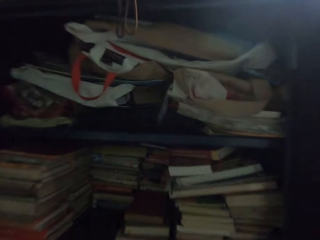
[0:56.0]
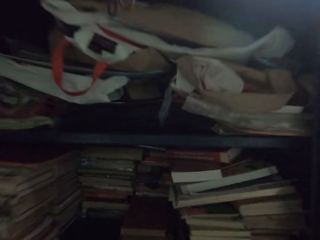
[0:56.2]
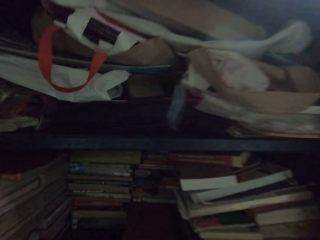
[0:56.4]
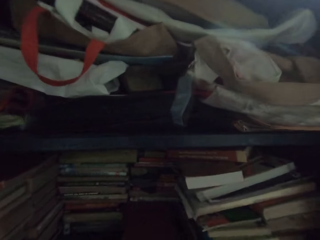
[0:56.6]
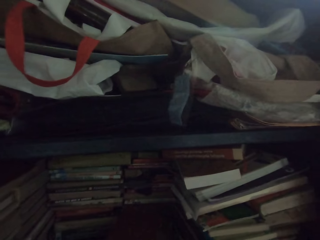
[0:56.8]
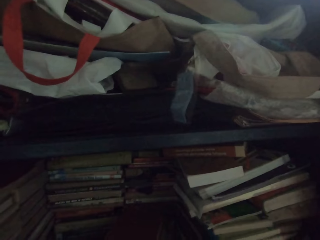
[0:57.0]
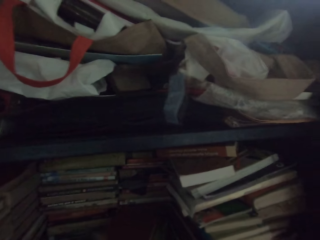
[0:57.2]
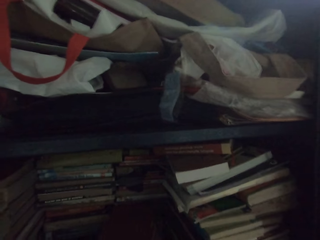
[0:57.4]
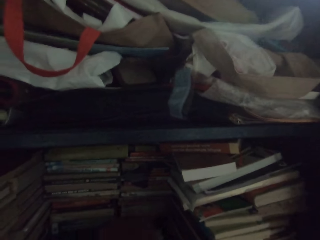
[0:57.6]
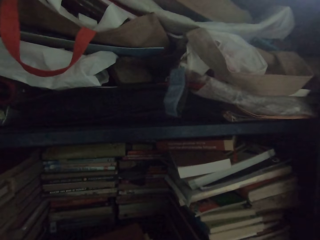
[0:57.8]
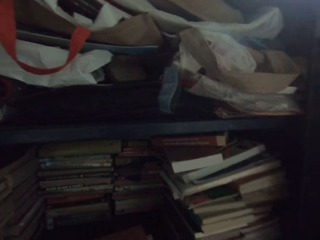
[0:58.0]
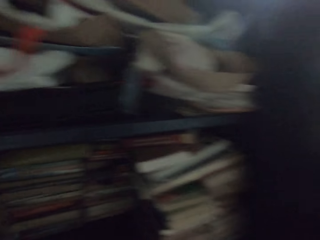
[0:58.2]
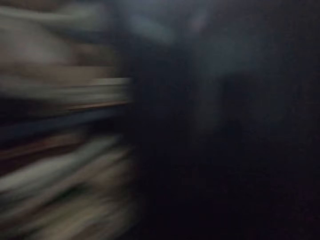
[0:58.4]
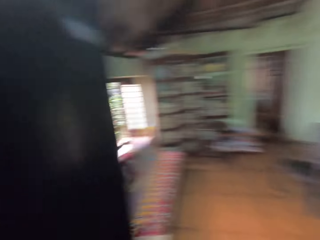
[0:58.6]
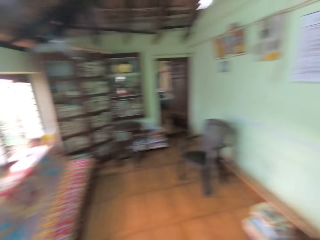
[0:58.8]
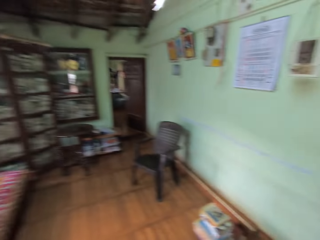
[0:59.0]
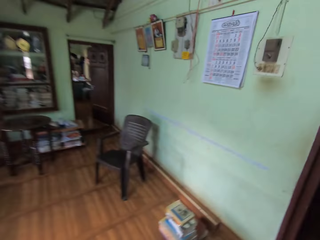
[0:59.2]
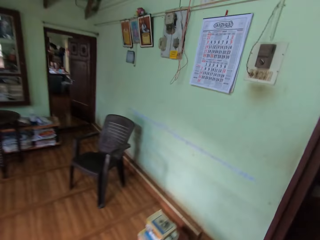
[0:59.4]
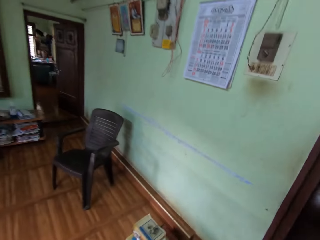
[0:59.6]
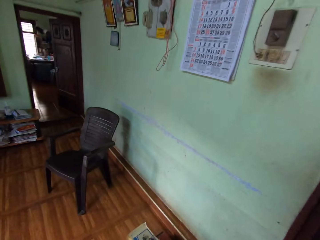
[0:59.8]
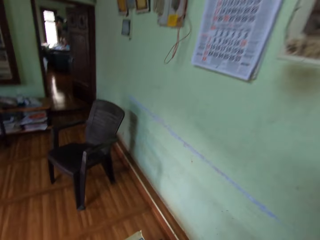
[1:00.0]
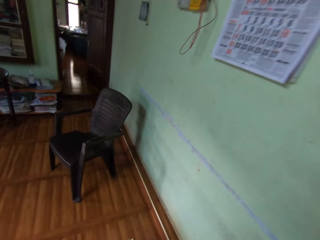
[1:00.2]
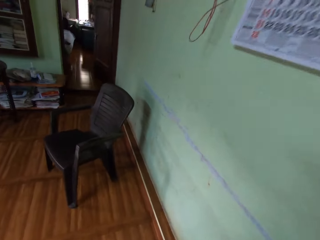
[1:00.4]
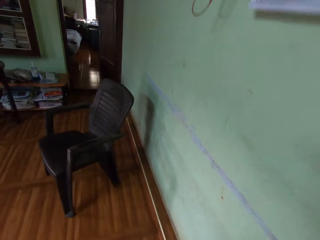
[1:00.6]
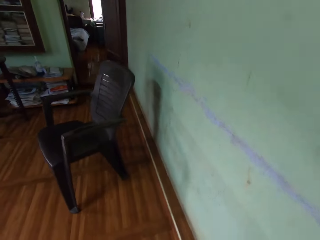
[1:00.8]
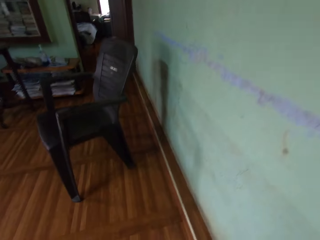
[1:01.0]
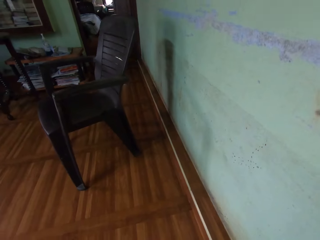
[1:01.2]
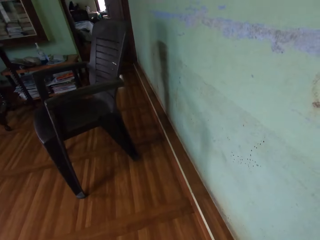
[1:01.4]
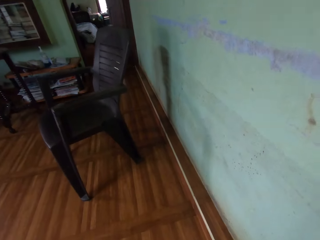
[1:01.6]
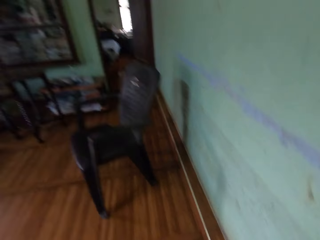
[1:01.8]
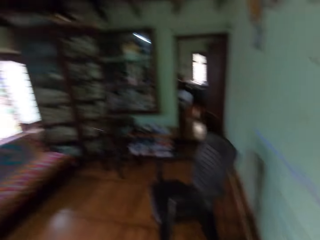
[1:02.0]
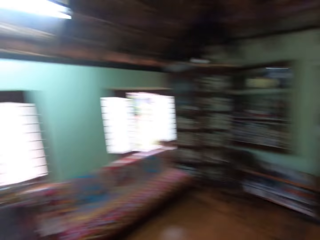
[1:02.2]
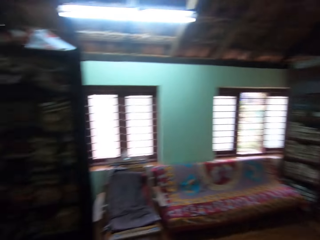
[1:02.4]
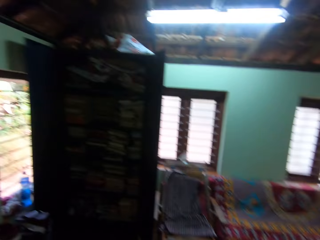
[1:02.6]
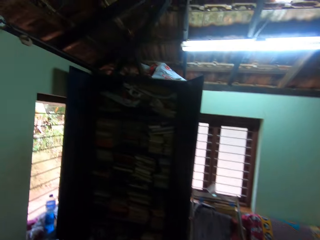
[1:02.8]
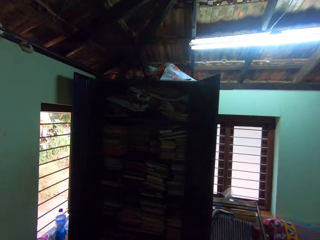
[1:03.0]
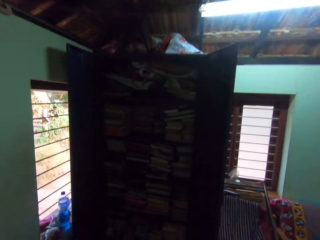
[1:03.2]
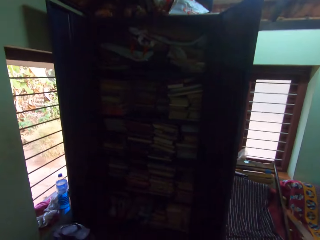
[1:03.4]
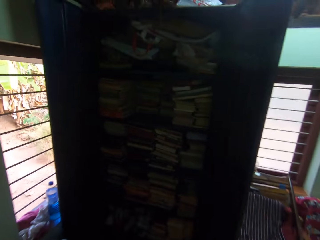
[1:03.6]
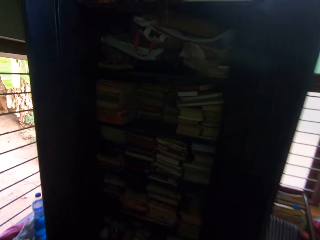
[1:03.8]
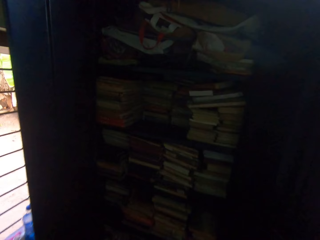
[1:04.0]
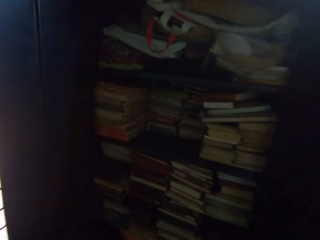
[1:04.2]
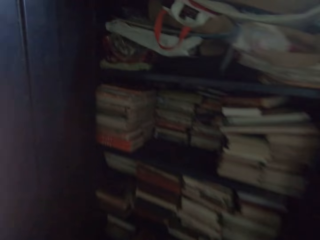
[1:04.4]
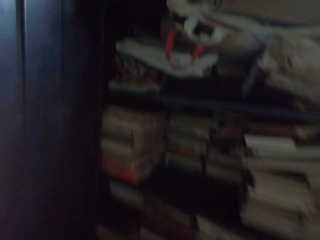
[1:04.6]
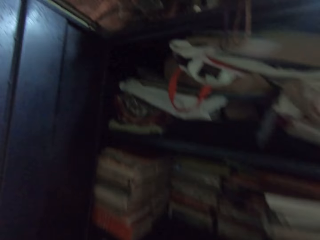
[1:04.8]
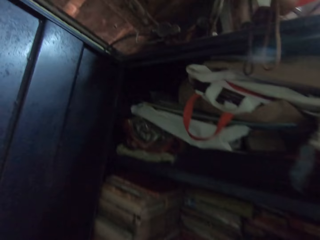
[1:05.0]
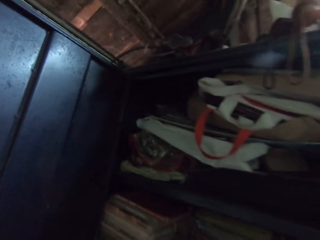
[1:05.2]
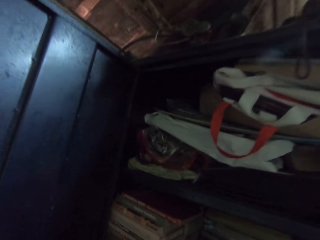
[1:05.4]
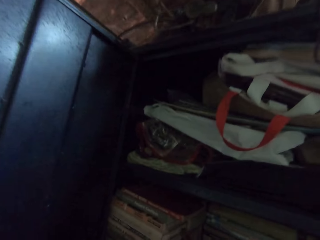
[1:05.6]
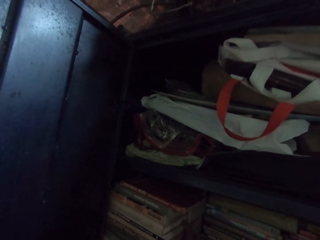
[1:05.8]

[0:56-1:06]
The camera wearer pulls out books from the middle compartment of the shelf with his hands. He moves his hands on the cupboard. He walks away from the shelf. He walks towards the shelf.

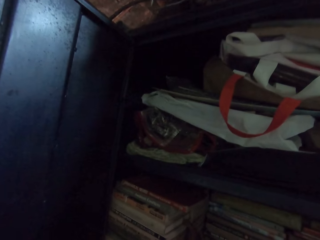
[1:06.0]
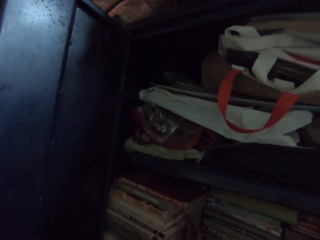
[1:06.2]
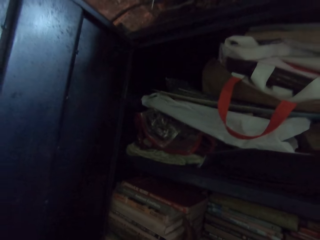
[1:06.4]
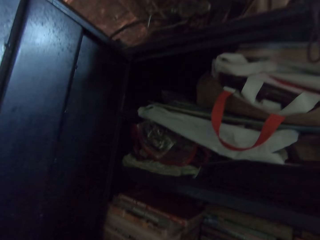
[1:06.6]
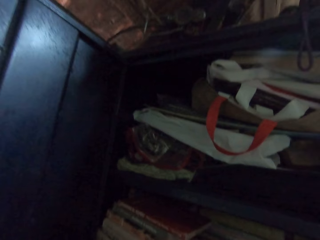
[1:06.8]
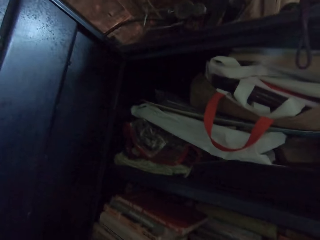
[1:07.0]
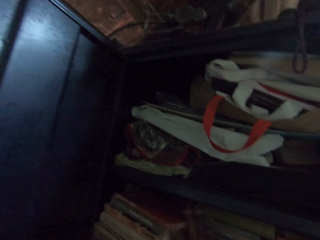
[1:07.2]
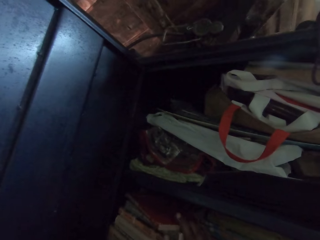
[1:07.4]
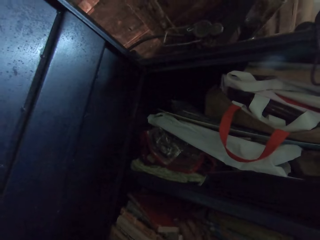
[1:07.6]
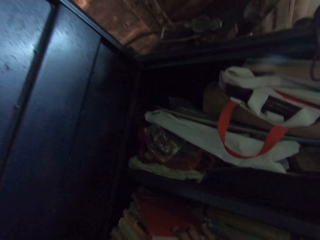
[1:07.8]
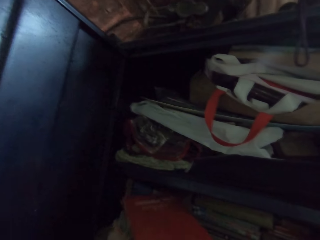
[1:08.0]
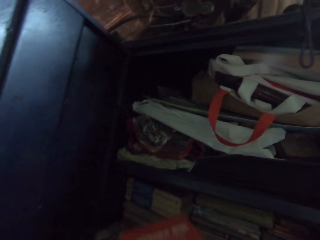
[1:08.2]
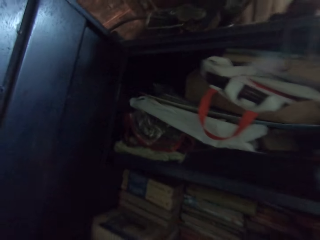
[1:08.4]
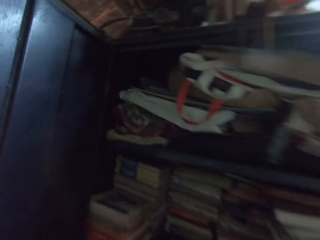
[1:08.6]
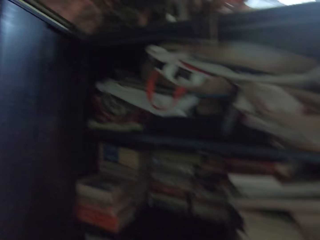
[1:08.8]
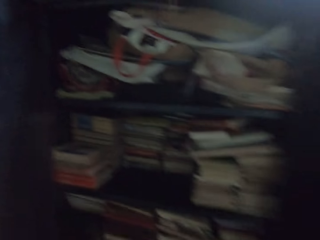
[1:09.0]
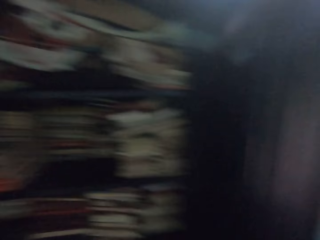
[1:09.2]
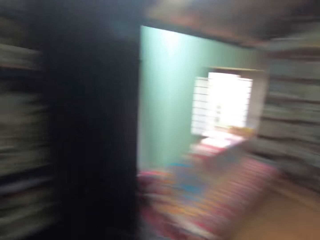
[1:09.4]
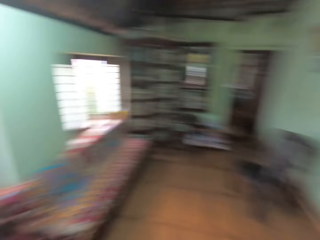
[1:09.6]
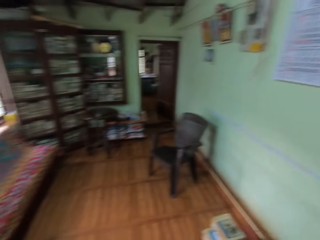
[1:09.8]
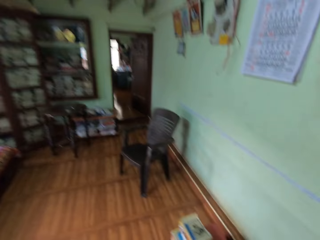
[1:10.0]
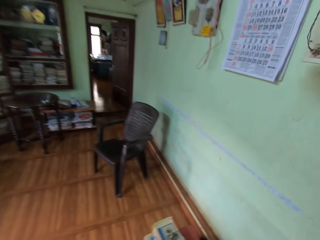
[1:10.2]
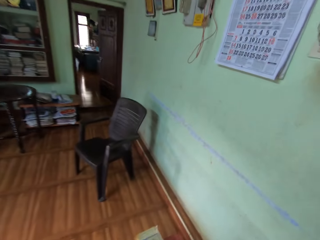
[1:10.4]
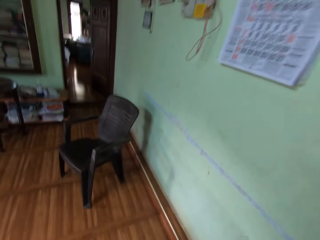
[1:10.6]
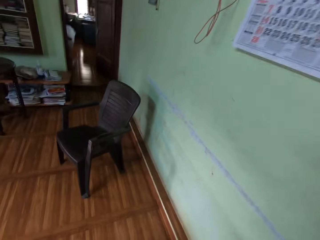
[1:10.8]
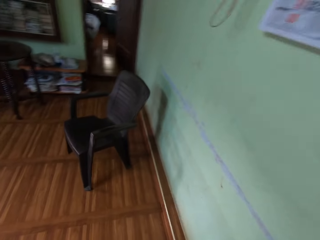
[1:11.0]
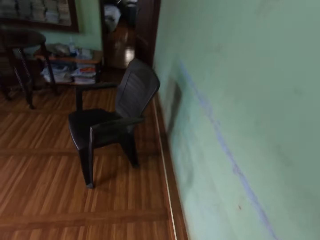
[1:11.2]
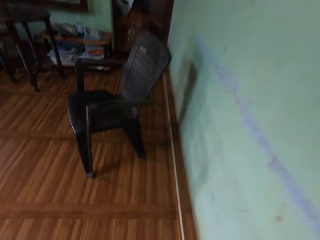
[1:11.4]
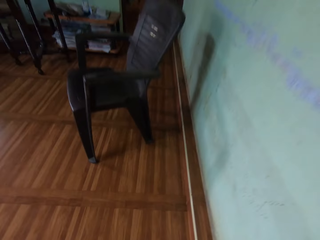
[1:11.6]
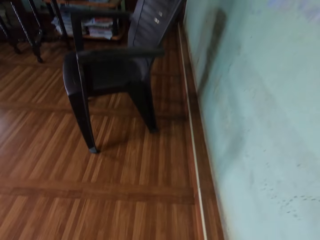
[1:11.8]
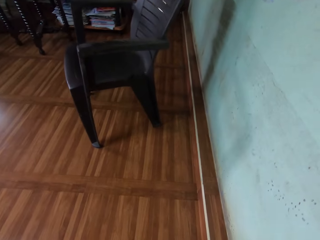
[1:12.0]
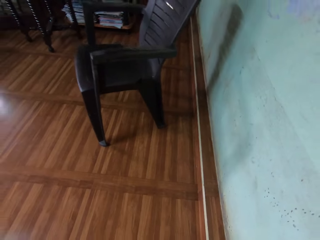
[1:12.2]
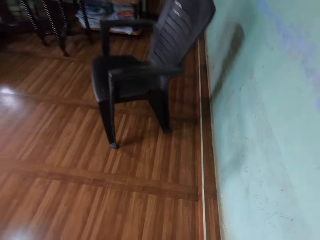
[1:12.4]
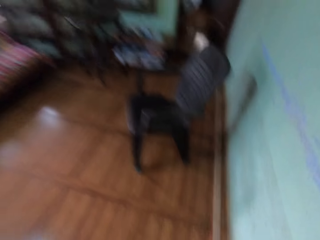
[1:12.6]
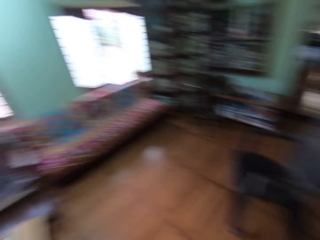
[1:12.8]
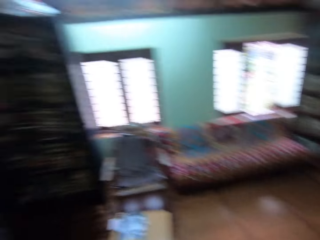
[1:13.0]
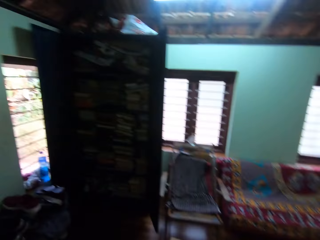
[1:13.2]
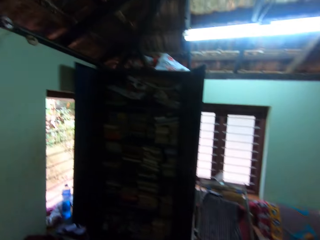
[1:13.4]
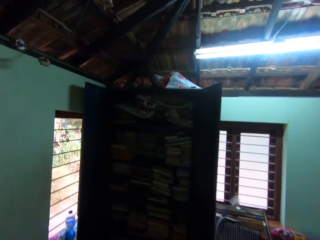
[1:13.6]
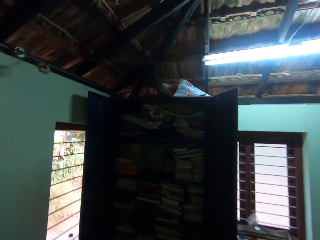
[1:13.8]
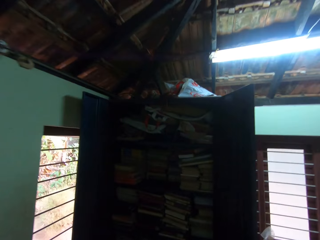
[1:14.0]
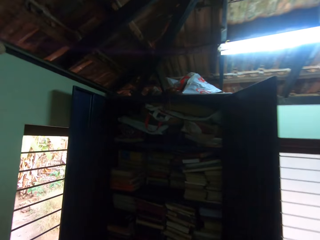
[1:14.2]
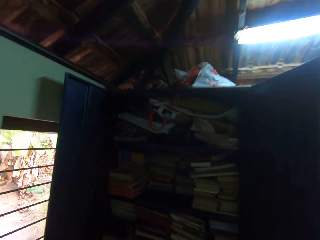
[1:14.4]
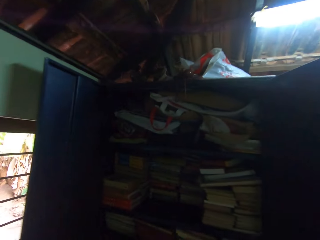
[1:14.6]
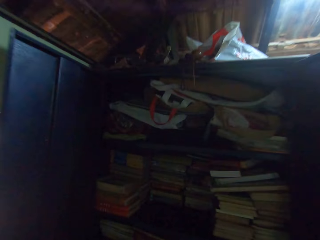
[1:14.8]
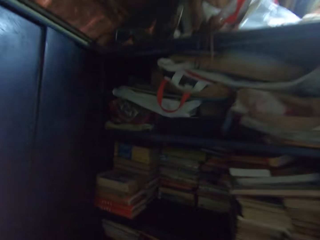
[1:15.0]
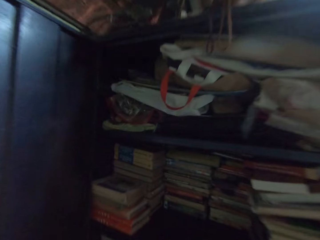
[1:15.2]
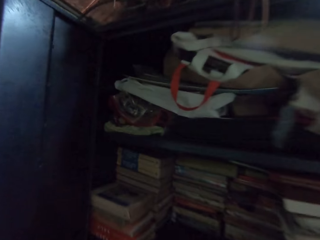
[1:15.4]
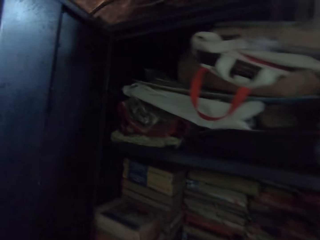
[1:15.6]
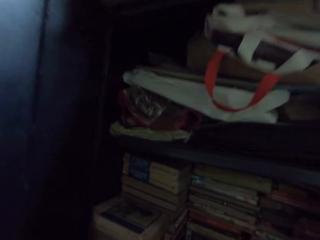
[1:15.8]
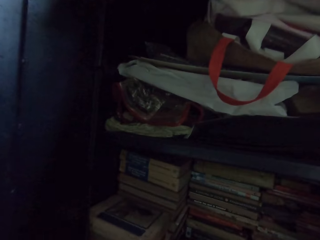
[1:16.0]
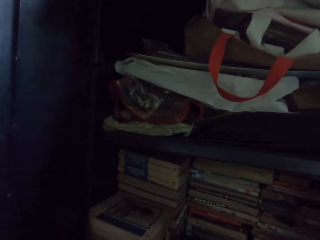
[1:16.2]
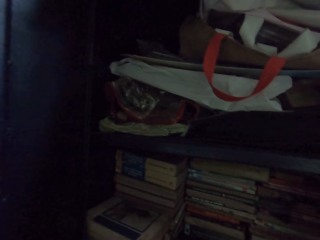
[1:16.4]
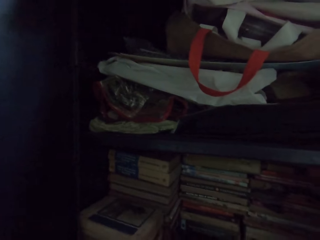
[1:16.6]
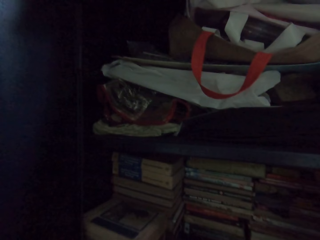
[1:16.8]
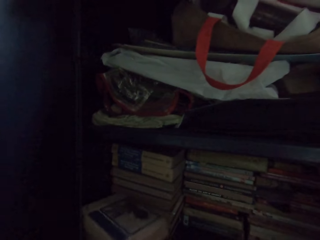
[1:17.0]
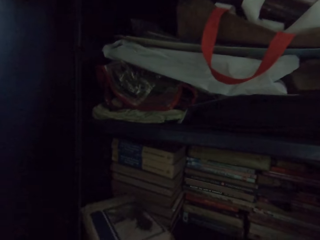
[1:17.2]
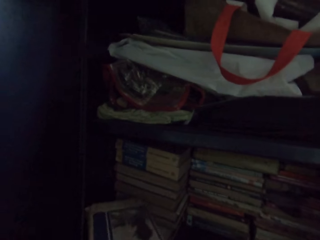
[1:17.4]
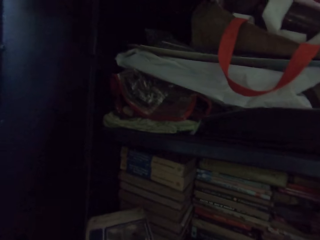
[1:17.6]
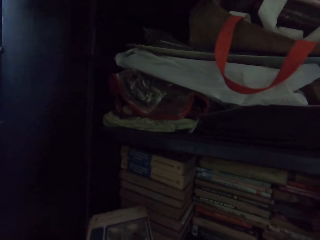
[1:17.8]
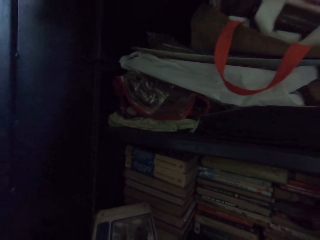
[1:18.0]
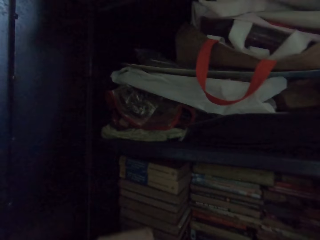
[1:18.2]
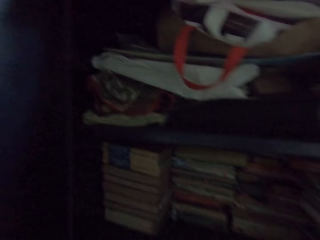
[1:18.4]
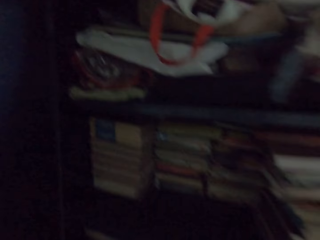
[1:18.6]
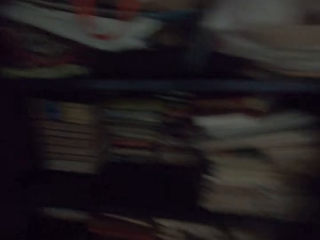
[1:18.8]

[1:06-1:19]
The camera wearer looks at the books. He pulls out the books from the middle compartment of the shelf with his hands. He lifts the books. He walks away from the shelf. He walks towards the shelf. He pulls out the books from the middle compartment of the shelf with his hands. He holds the books.
